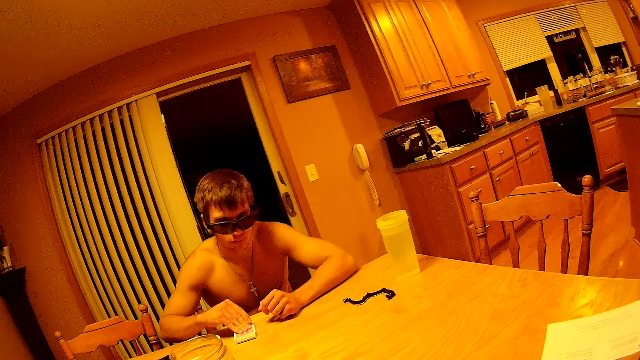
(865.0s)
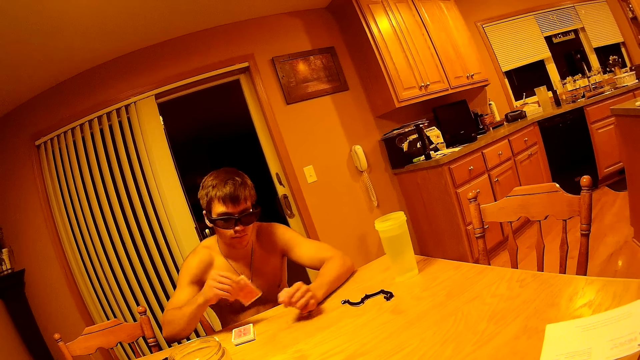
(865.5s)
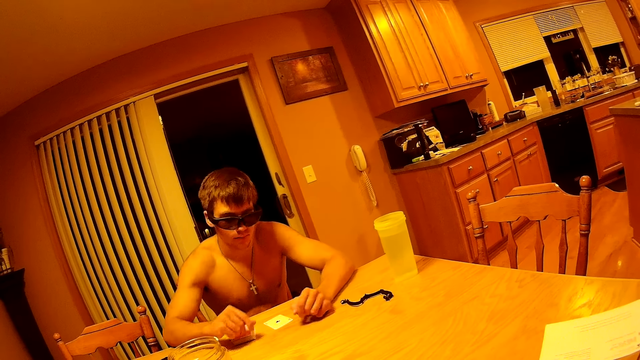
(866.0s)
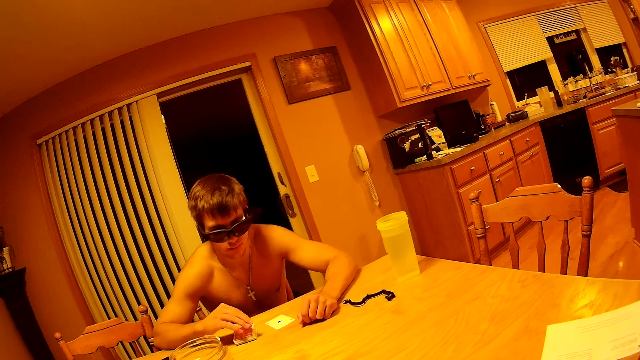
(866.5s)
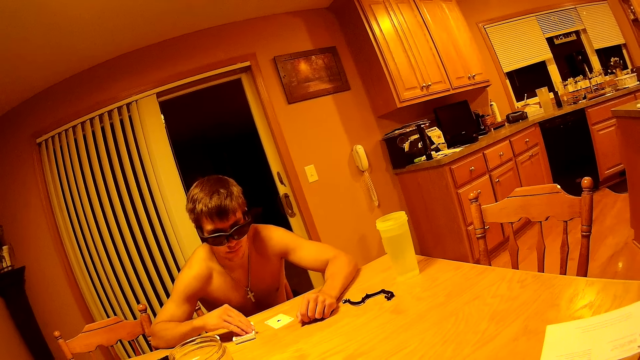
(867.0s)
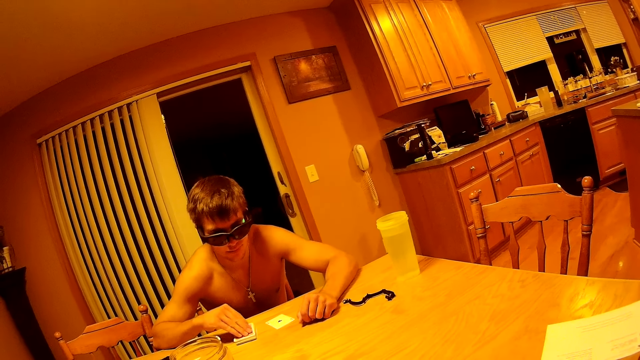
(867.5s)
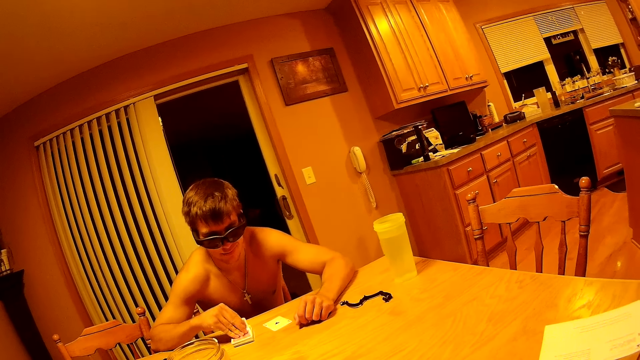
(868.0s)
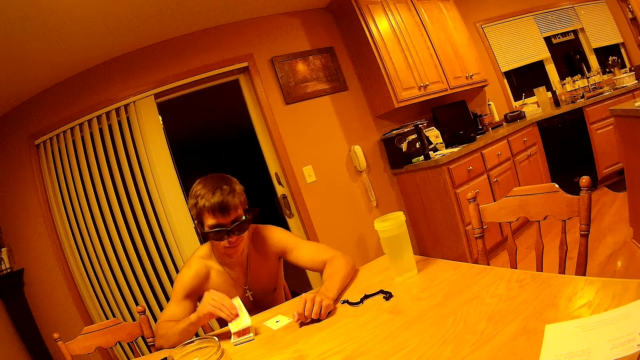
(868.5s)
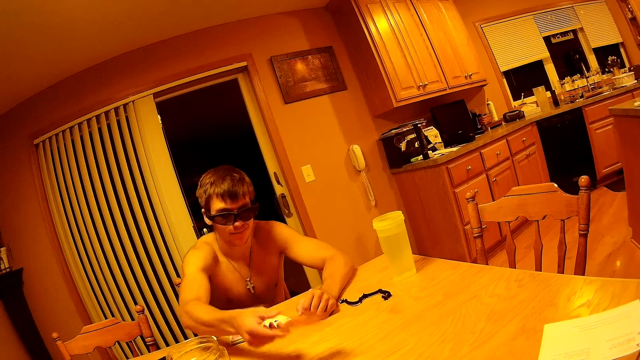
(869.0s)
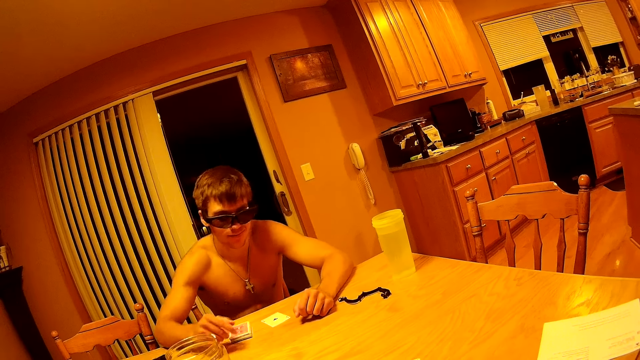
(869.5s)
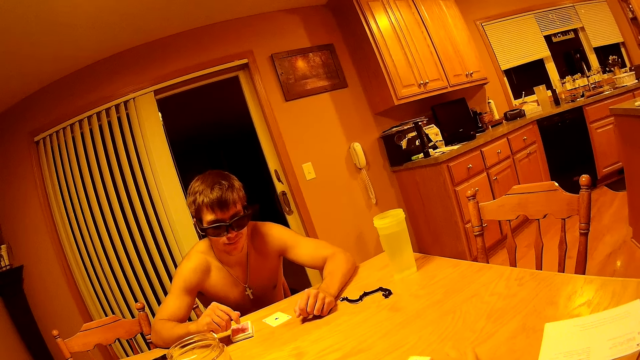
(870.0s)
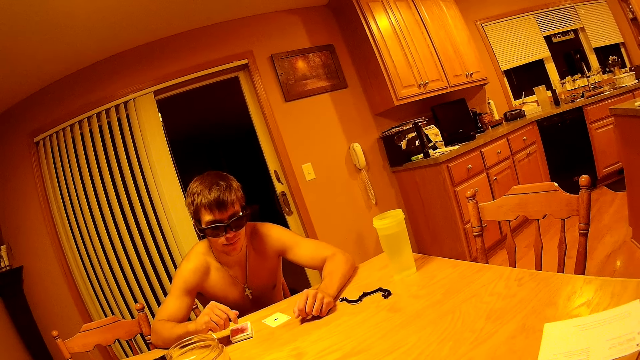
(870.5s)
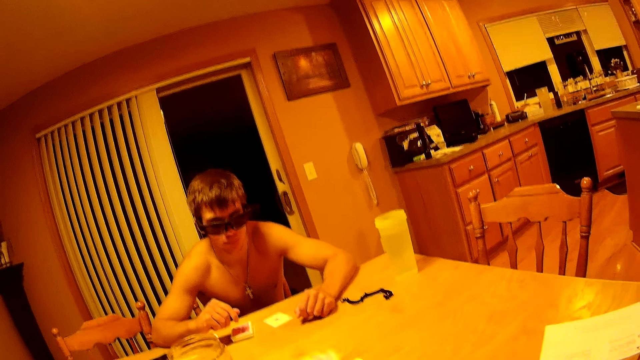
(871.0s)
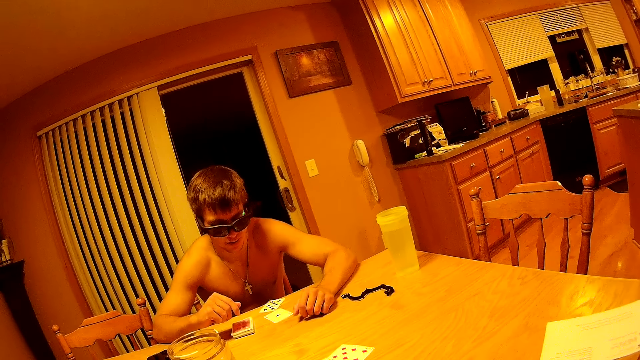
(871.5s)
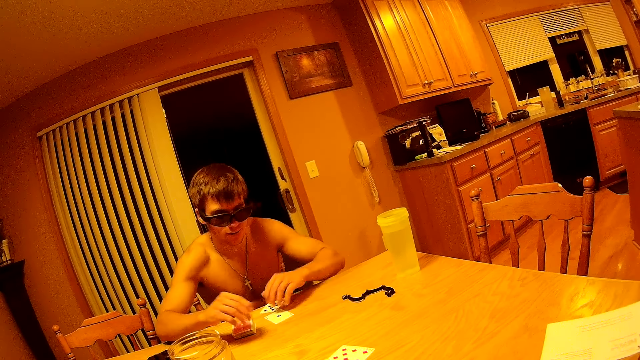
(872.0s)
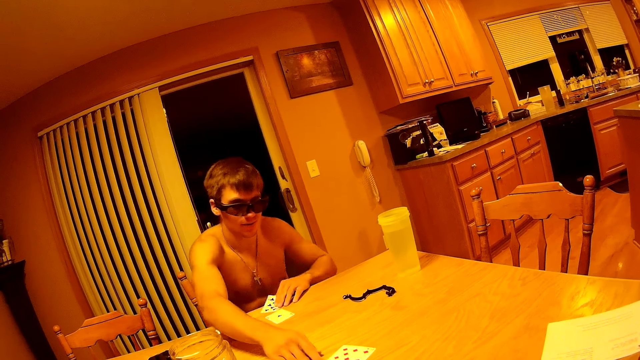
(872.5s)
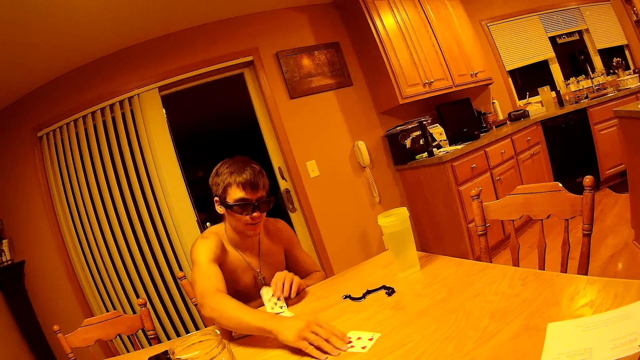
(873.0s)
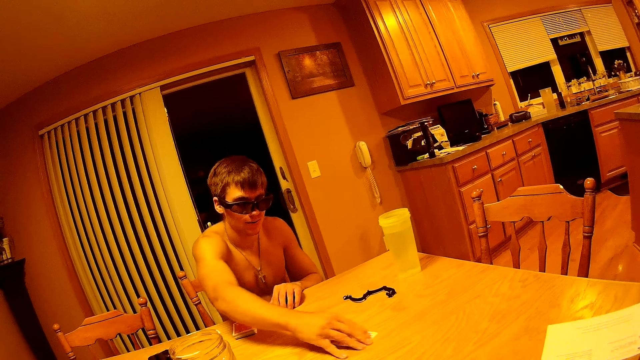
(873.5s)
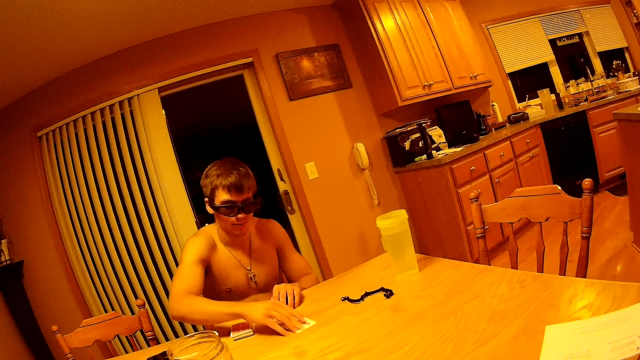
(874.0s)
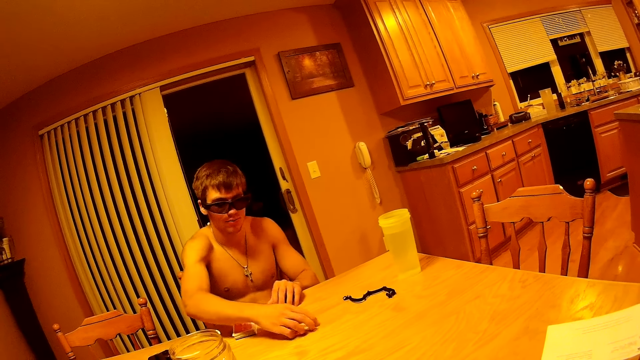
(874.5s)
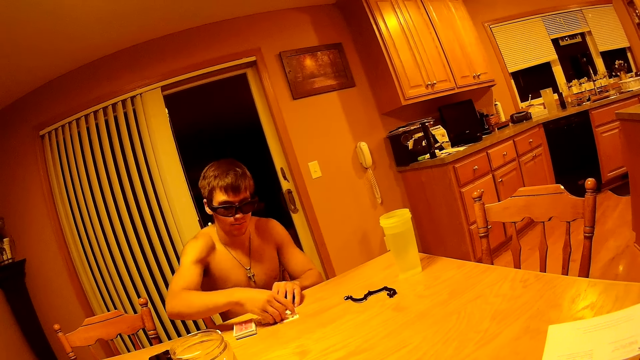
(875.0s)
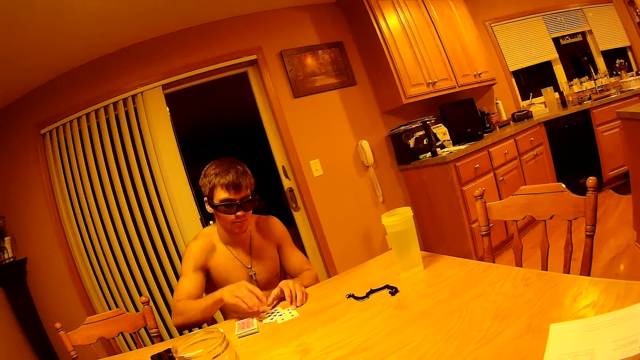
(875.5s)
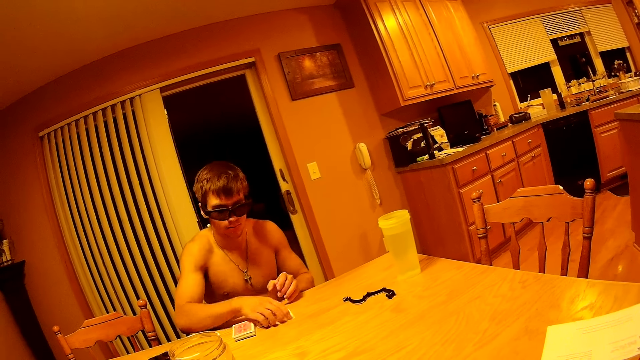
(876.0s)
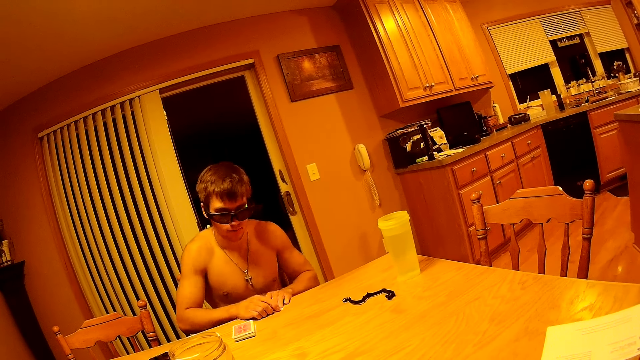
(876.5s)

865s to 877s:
The man picks a card from the deck and puts a card on the table. The man picks a card from the deck and passes the card on the table. The camera wearer throws a card to the man across the table. The man touches a card on the table with his left hand. The man collects the cards. The man picks a card from the table with his left hand. The man touches a card with his right hand. The man moves some cards with his right hand.

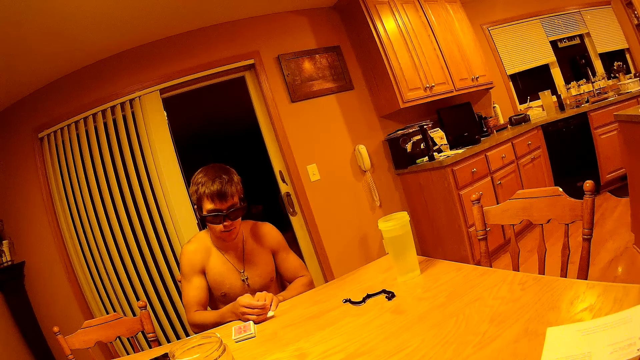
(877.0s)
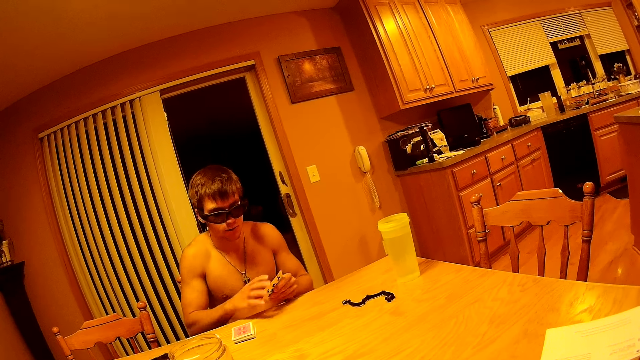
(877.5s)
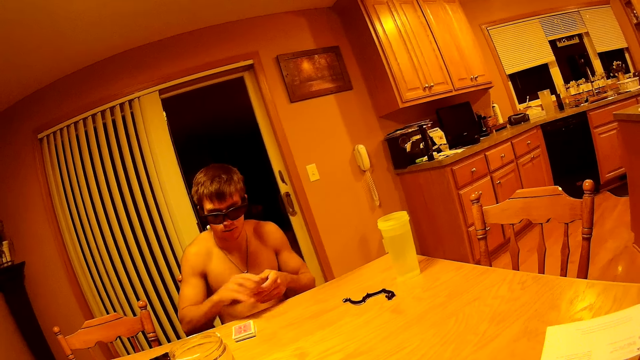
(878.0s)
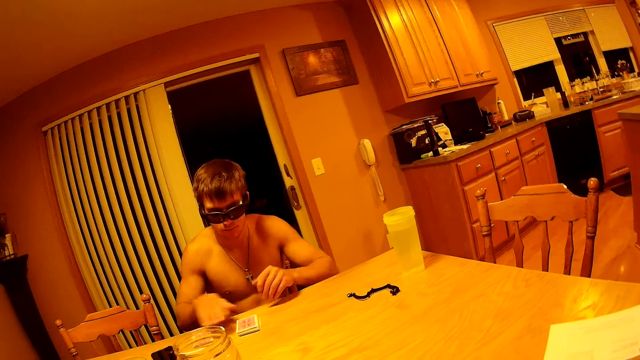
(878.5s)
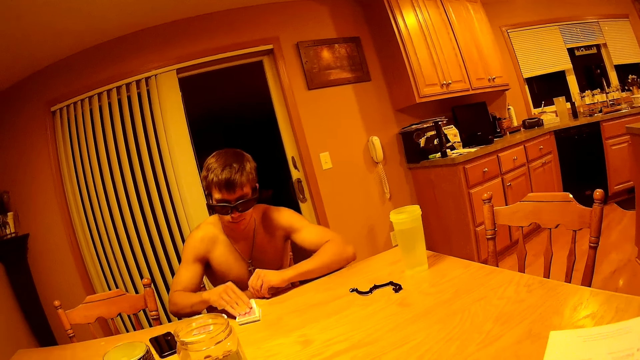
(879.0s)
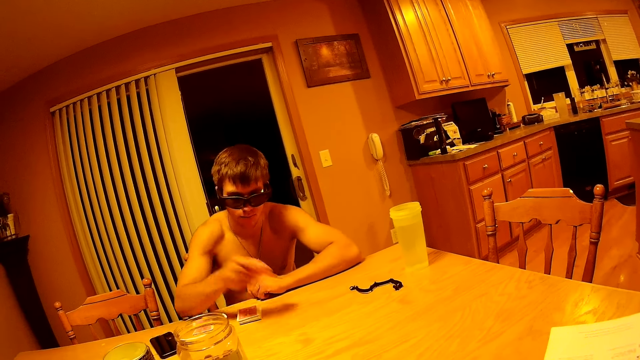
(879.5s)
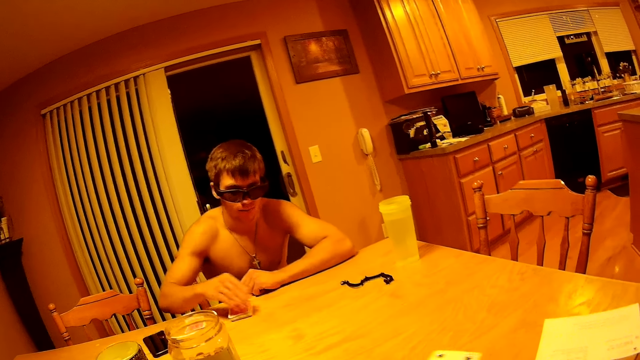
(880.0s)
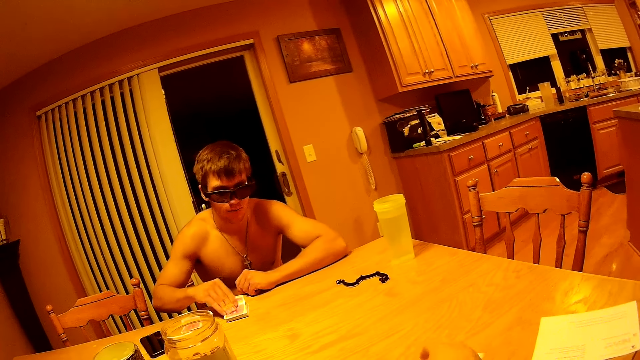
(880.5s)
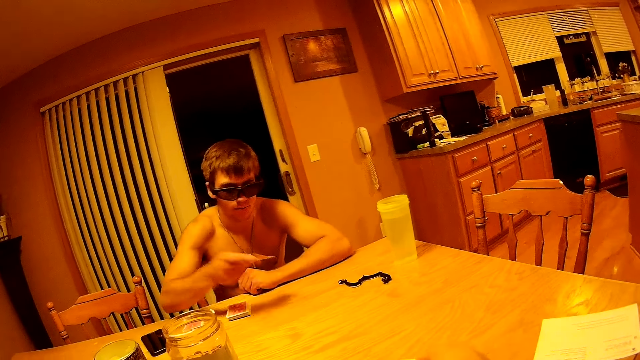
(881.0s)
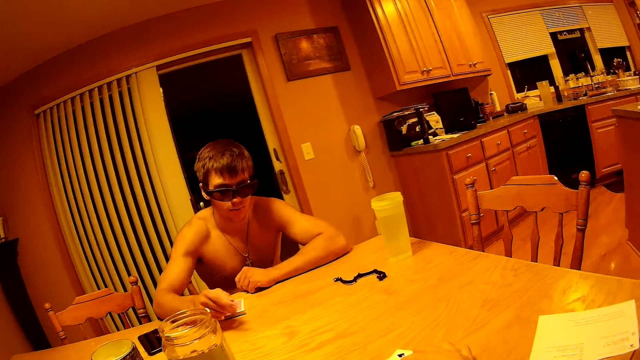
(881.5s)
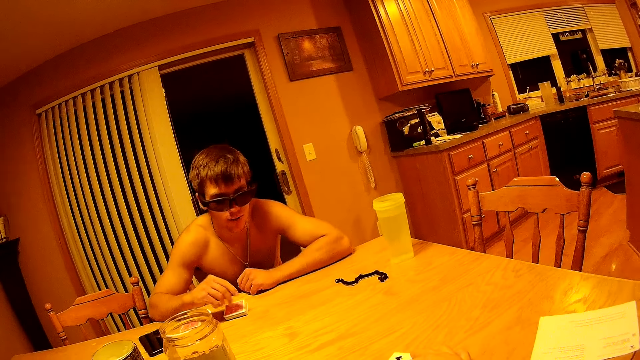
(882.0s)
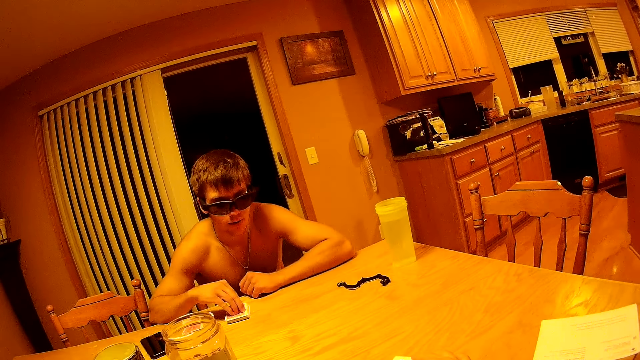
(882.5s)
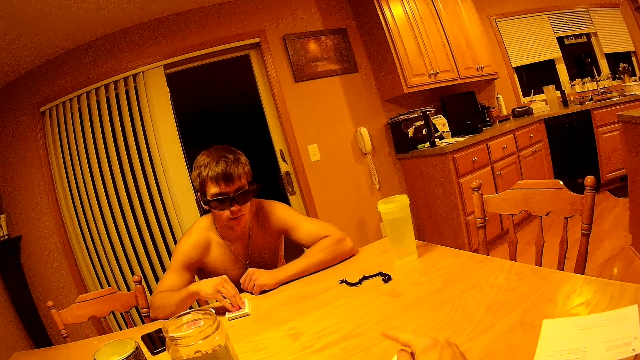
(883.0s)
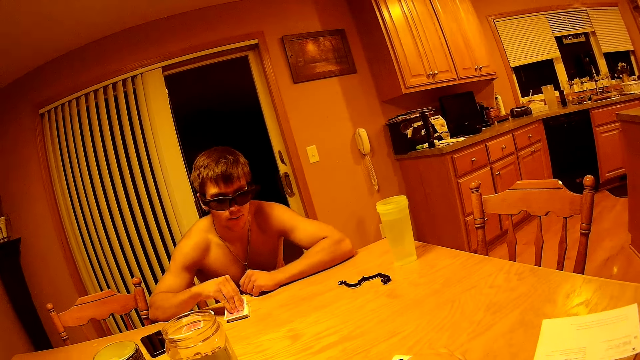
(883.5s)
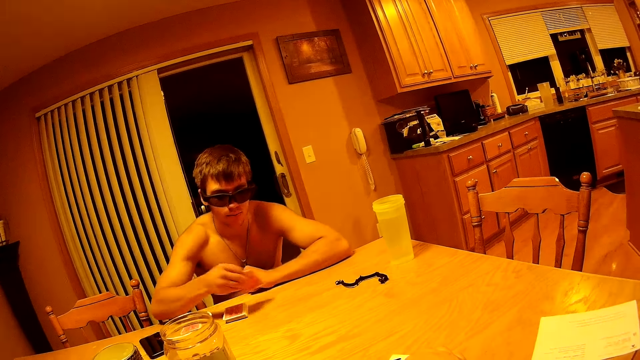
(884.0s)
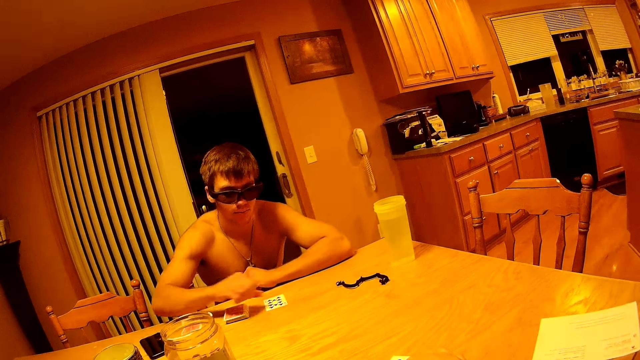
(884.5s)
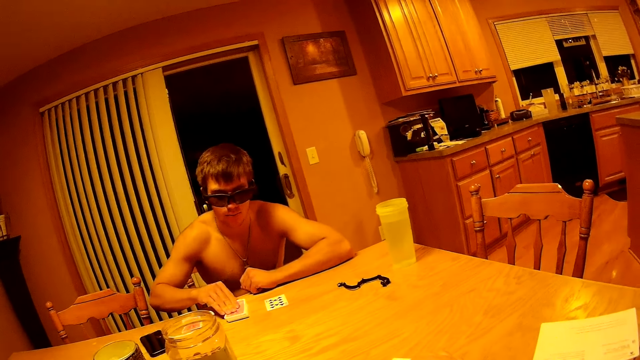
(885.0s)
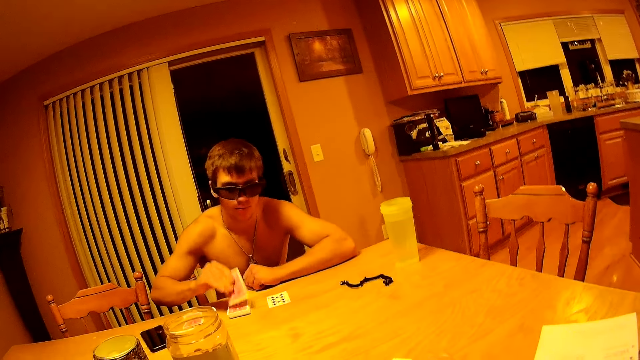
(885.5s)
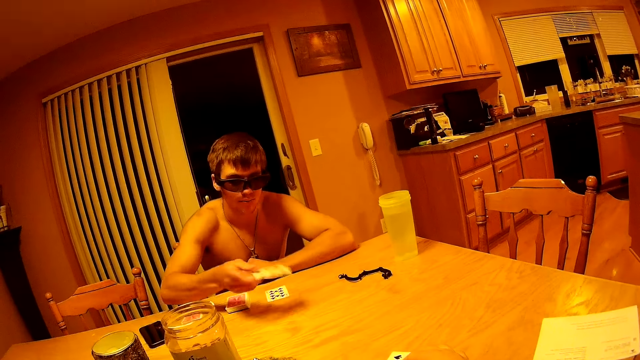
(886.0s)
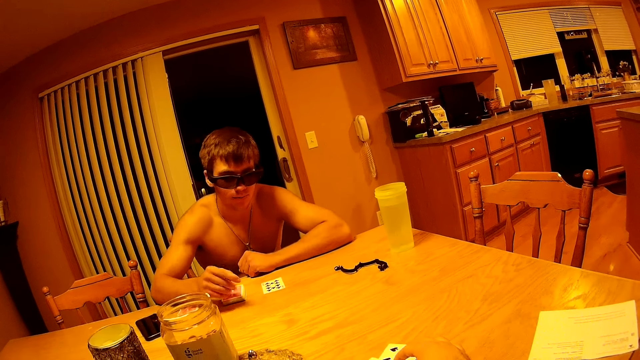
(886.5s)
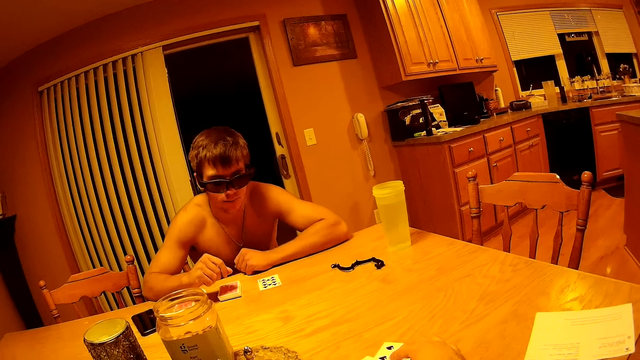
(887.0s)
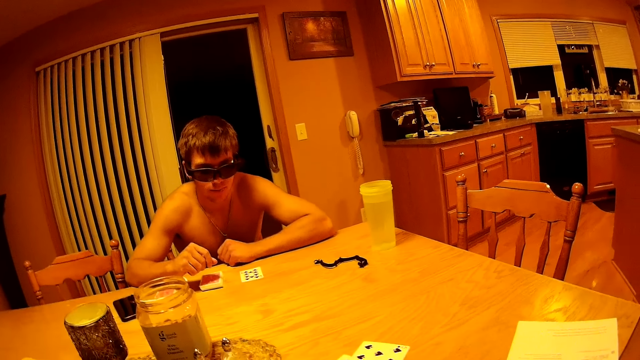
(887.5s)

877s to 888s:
The man picks cards from the table and drops the cards on the table with his right hand. The man picks a card from the deck. The man plays the cards. The man passes a card on the table. The man picks a card from the deck and passes the card on the table. The man picks a card from the deck and puts the card on the table. The man picks a card from the deck and passes the card on the table. The camera wearer touches the diamond card passed to him.
